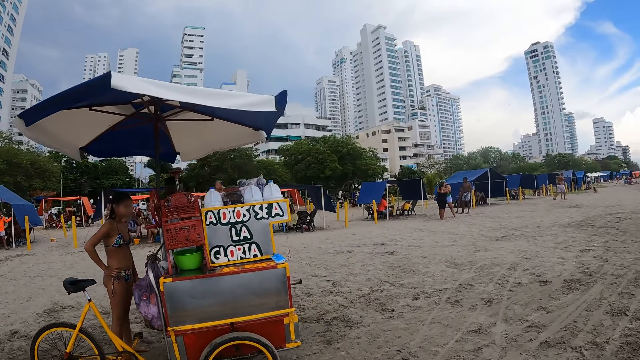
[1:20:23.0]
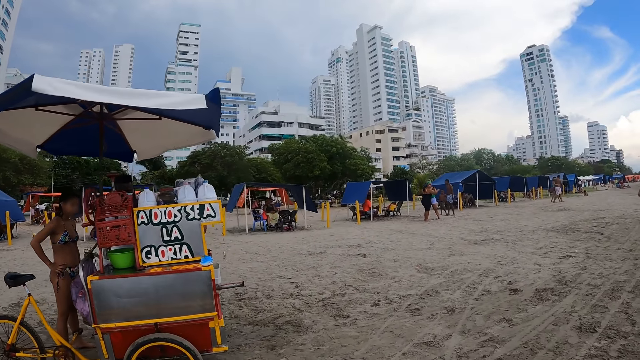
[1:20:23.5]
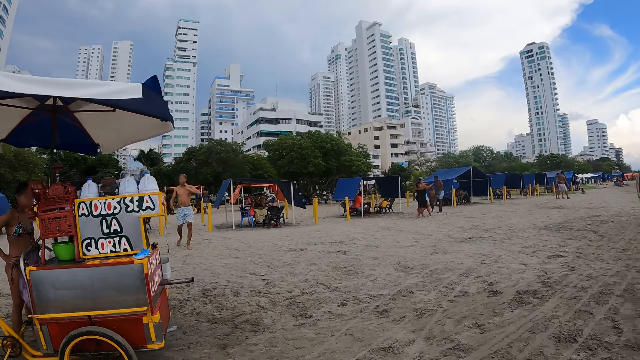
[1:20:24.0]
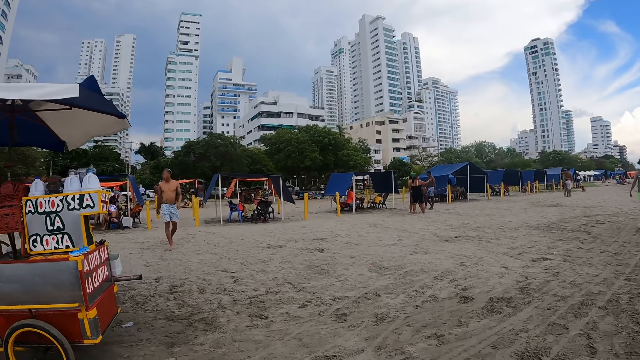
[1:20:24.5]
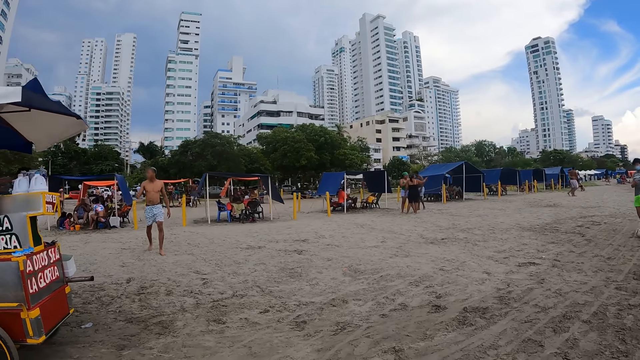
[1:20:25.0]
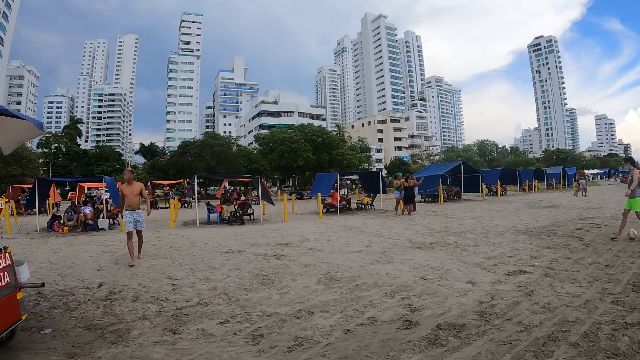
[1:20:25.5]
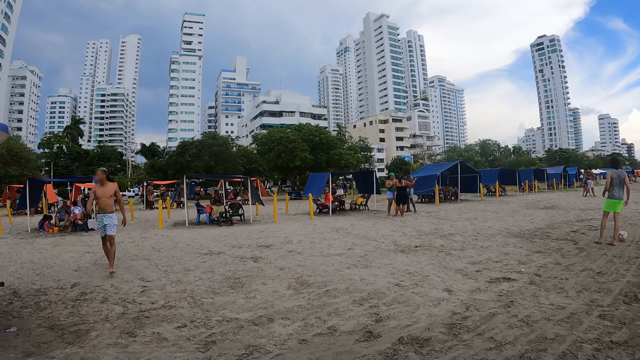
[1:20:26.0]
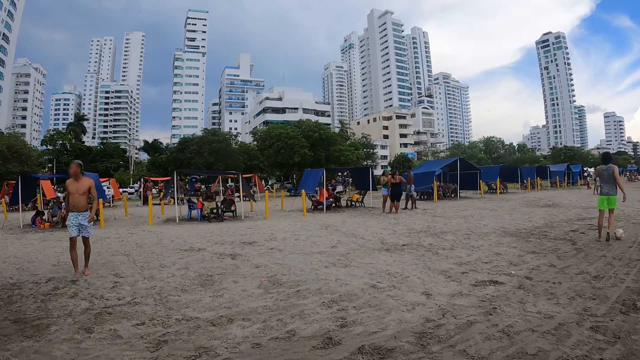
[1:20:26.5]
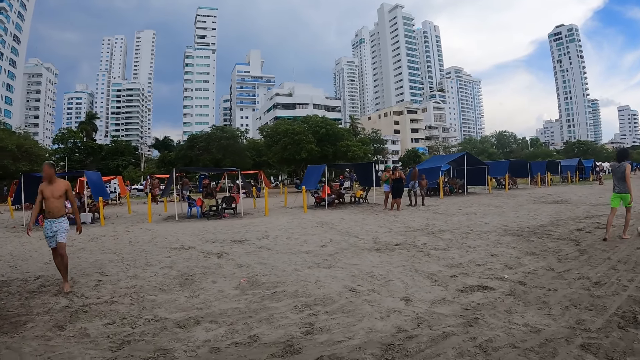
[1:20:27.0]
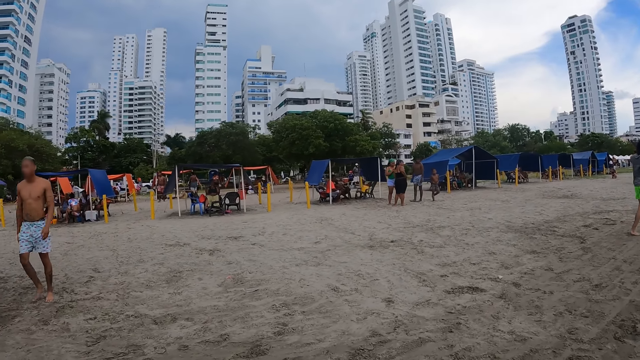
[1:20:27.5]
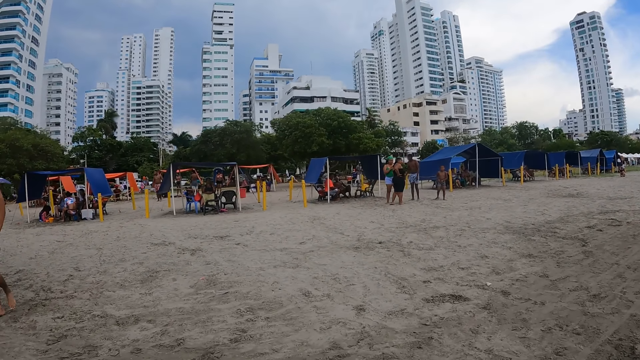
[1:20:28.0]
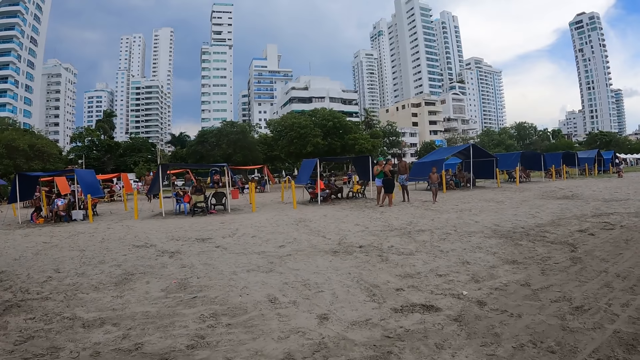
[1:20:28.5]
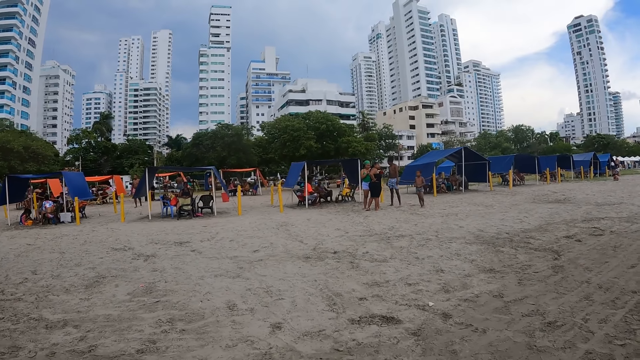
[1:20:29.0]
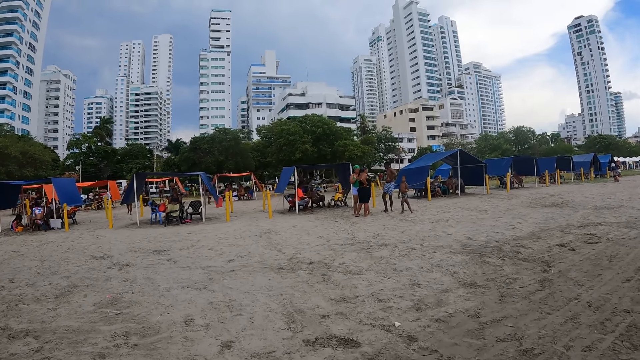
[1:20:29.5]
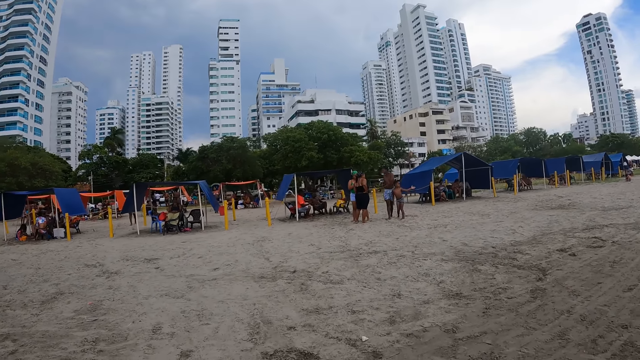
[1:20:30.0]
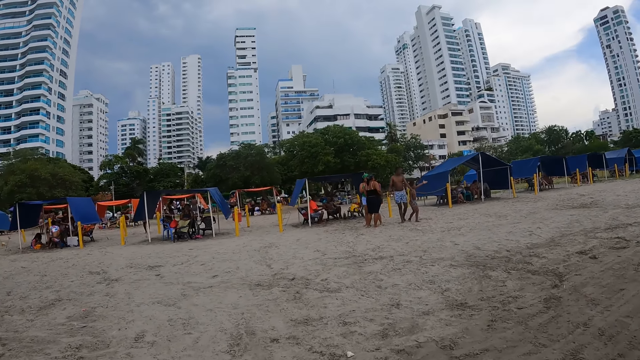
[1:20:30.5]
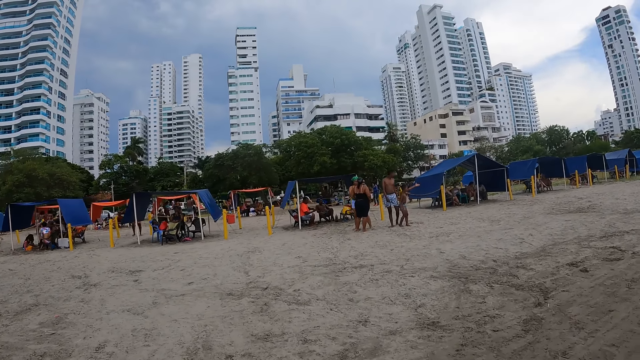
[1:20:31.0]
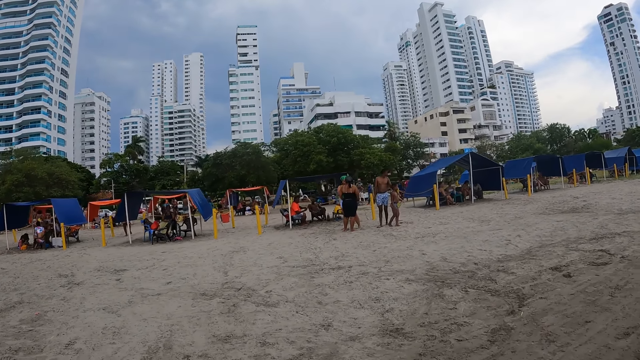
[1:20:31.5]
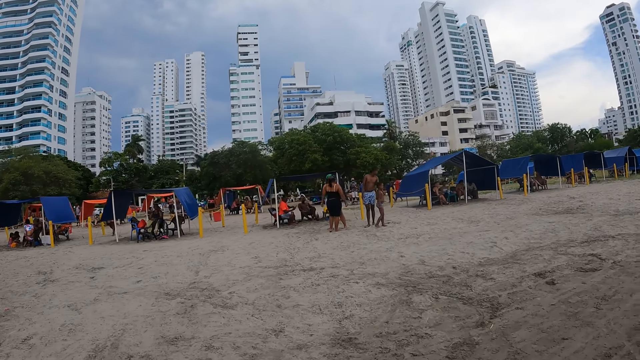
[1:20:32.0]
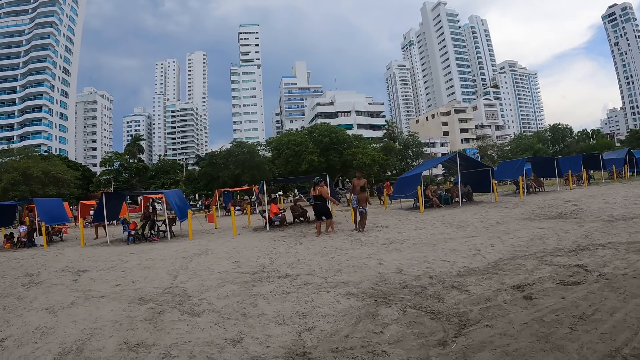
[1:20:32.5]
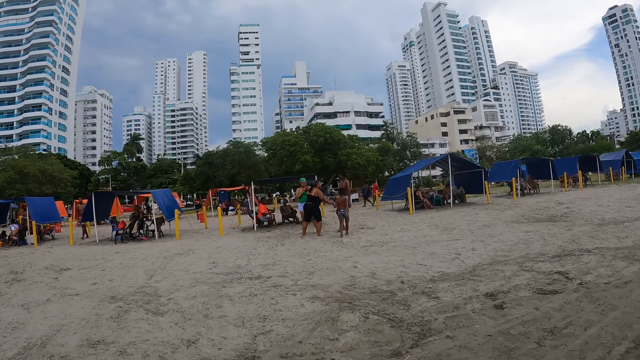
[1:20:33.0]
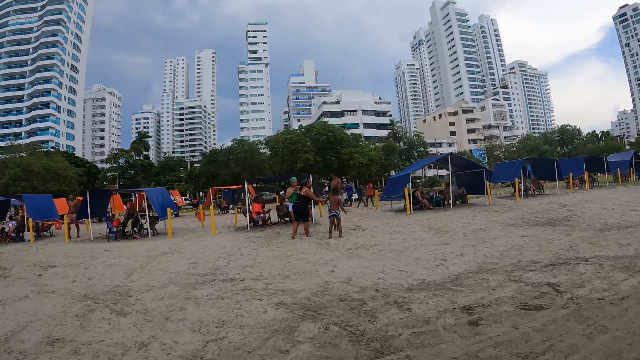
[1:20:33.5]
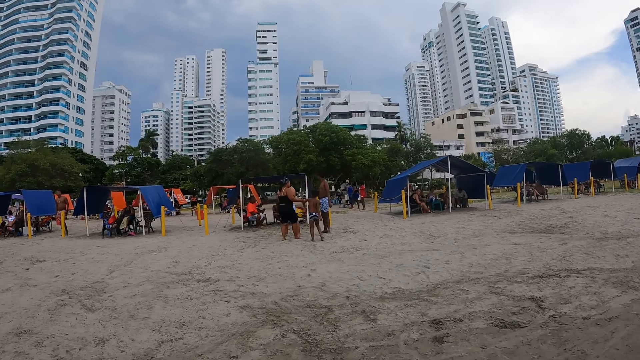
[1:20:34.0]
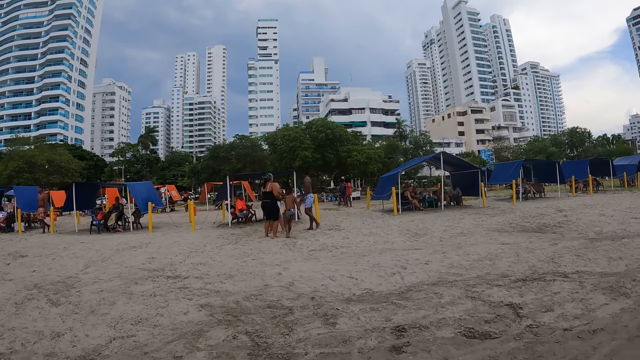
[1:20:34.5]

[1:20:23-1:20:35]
A person plays football. Another person points to something.

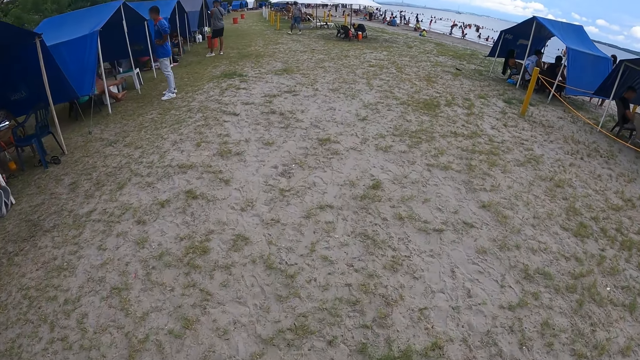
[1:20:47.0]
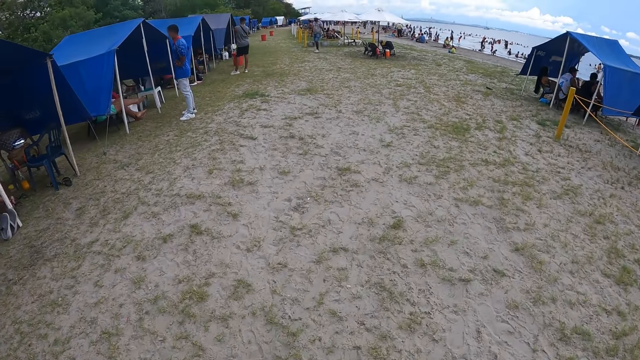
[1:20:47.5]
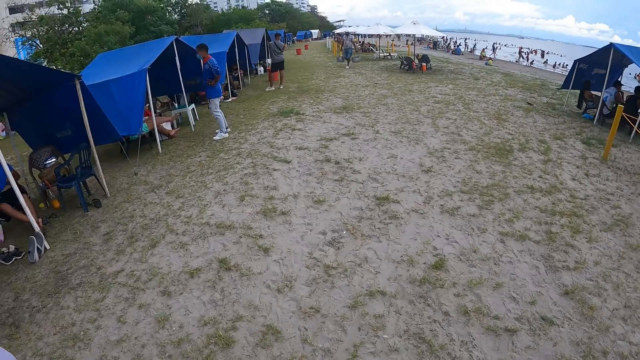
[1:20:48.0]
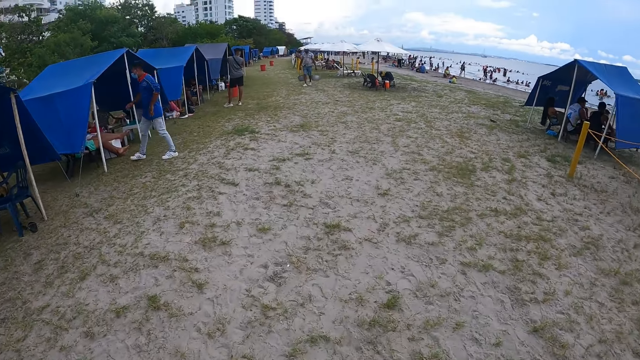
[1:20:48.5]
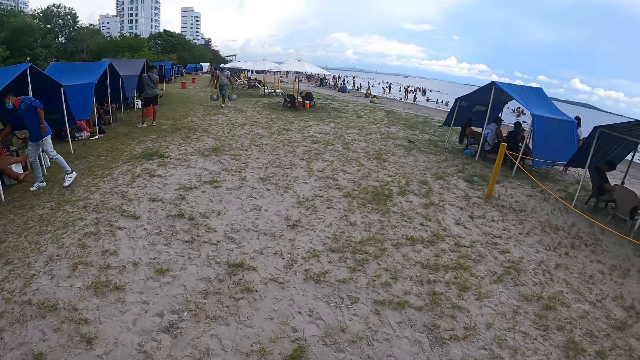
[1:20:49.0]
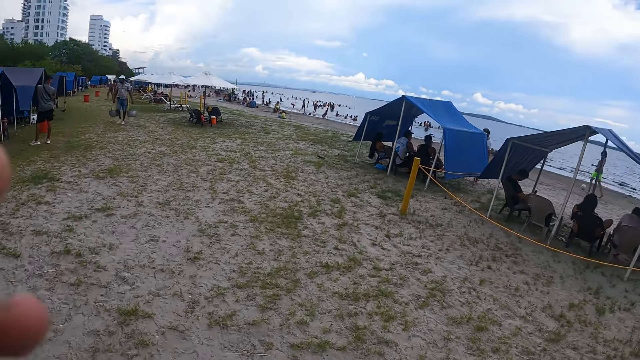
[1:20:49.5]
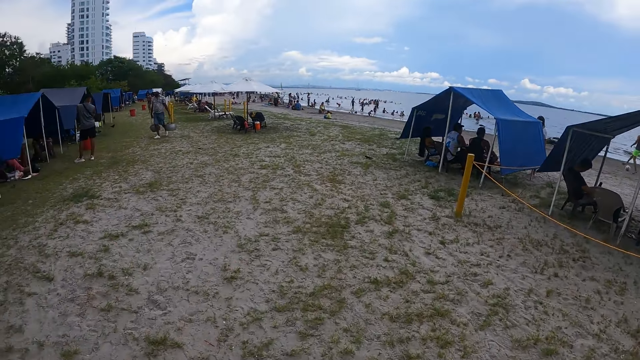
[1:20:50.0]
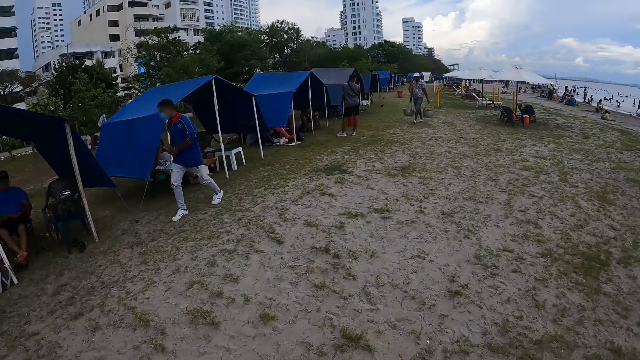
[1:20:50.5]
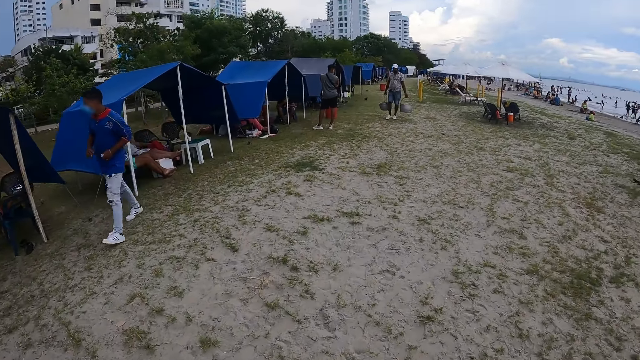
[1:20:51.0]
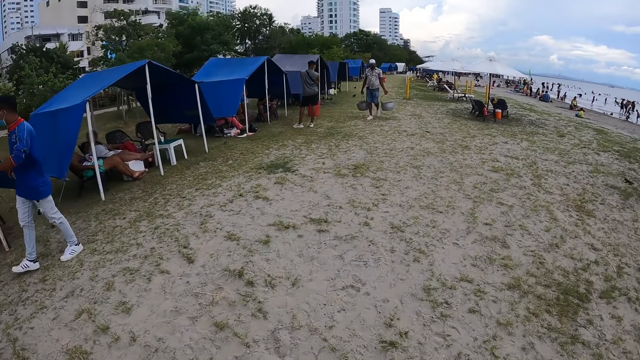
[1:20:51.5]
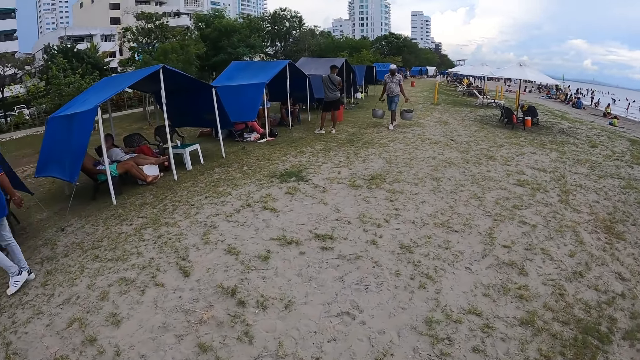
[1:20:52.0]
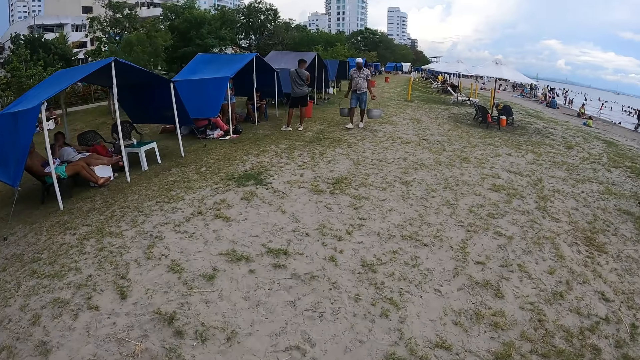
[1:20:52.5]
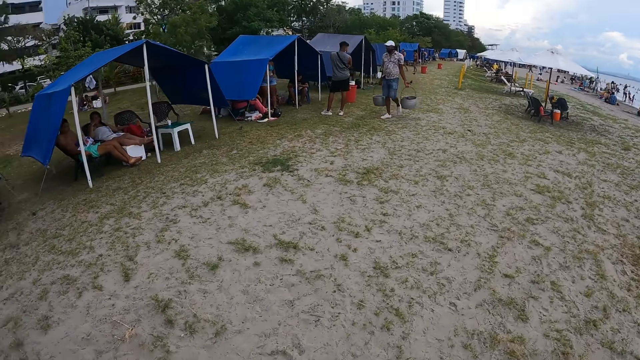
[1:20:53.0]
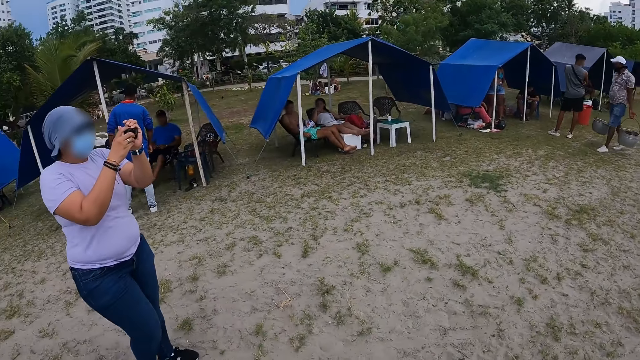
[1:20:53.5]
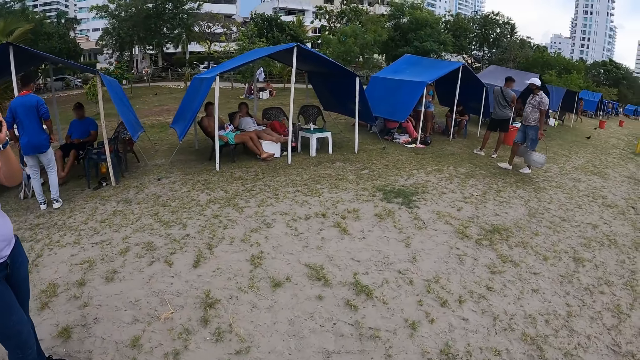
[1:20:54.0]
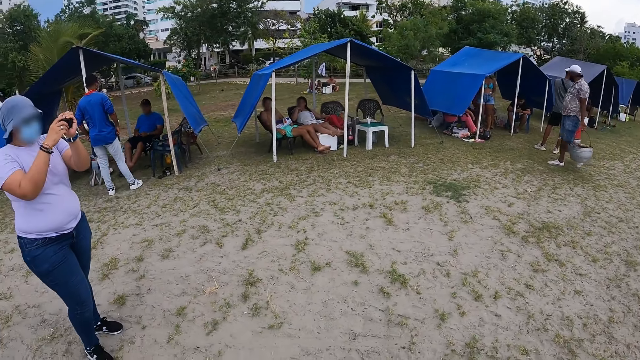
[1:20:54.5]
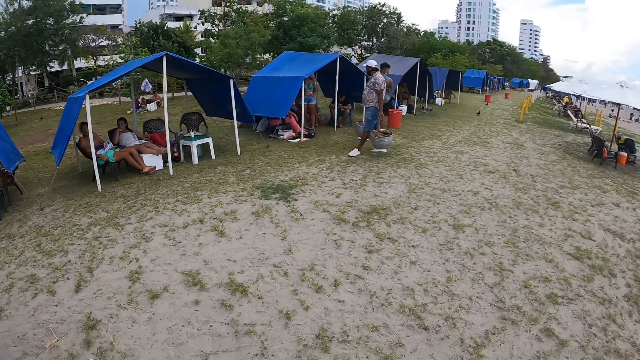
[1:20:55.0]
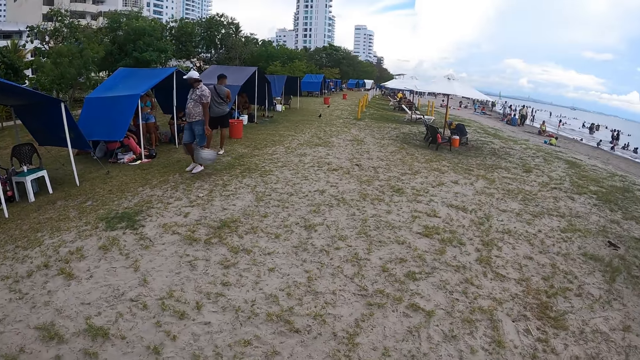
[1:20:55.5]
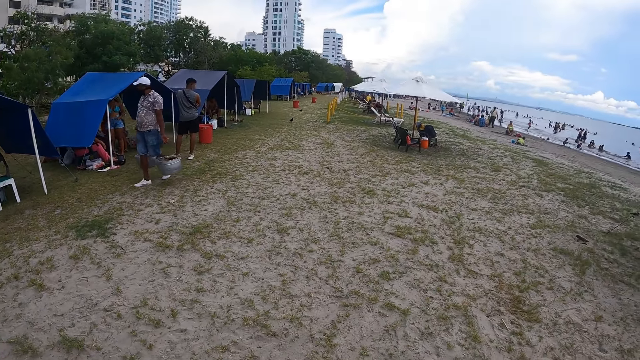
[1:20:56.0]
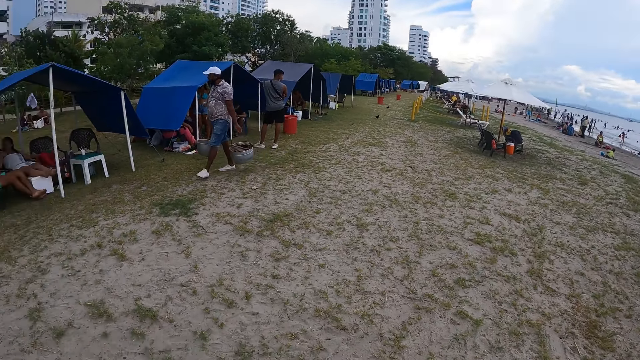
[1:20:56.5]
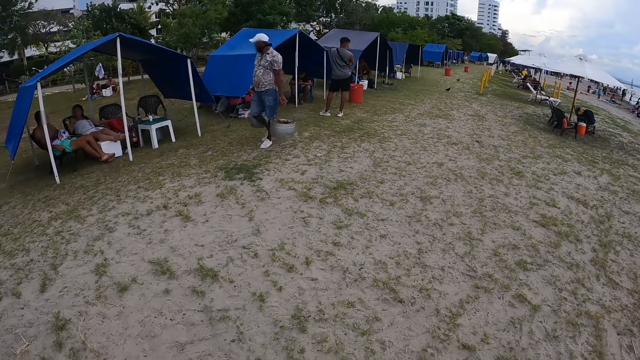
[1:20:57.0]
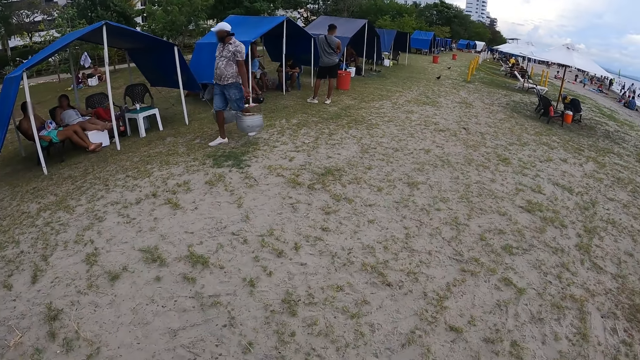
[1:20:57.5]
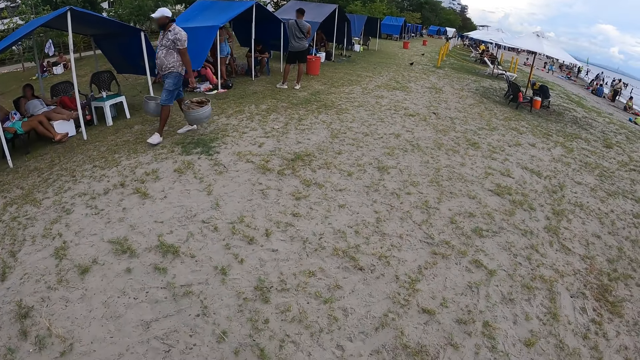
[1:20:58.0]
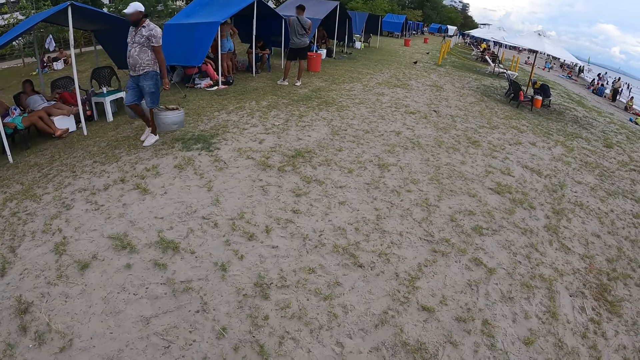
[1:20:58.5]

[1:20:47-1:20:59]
The camera wearer puts down the hands. They stretch the hand. A person carries the bows. The camera wearer walks on the beach. A woman takes a photo. Another person holds a camera.
